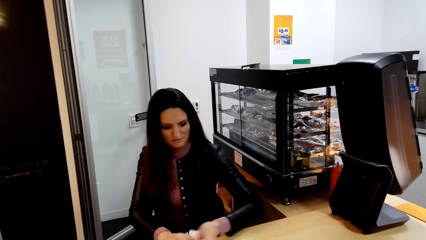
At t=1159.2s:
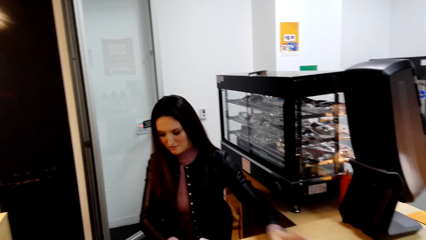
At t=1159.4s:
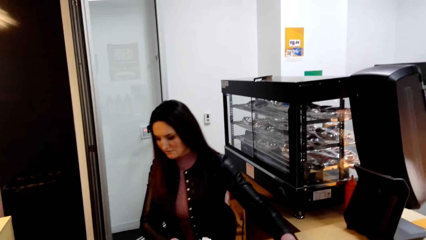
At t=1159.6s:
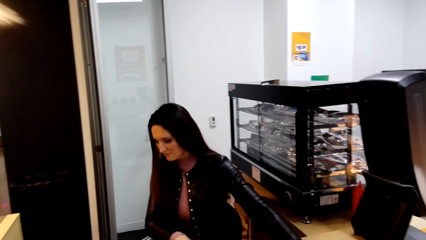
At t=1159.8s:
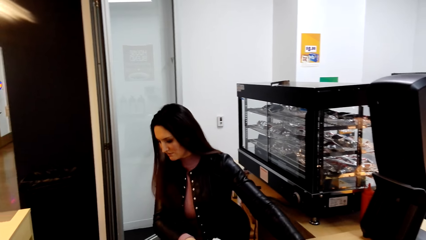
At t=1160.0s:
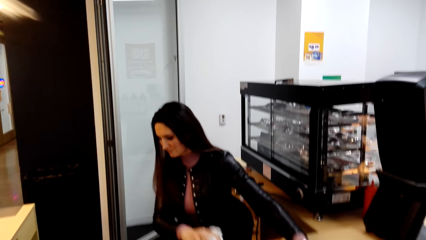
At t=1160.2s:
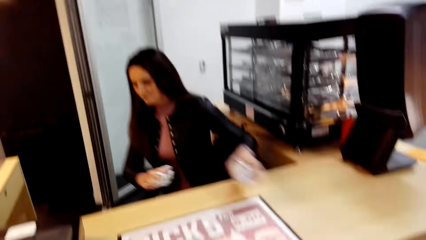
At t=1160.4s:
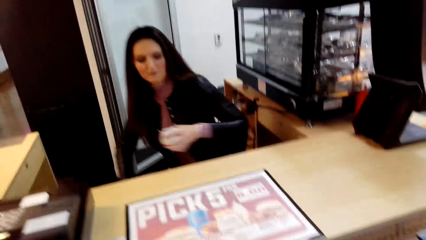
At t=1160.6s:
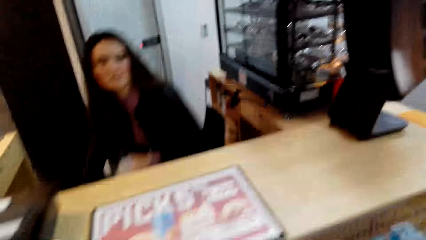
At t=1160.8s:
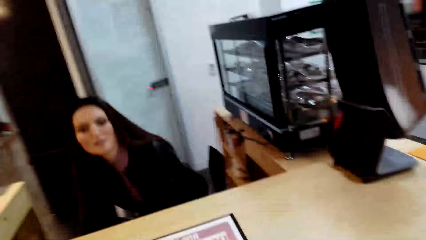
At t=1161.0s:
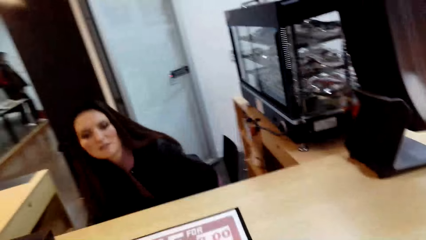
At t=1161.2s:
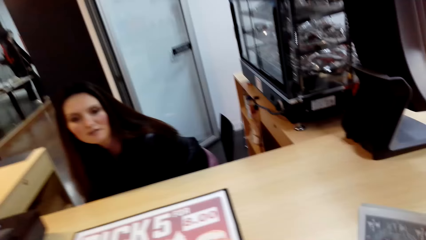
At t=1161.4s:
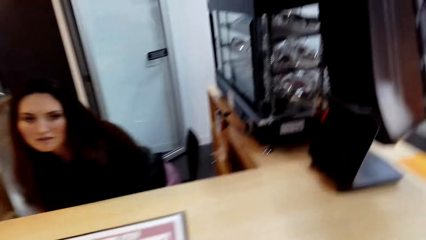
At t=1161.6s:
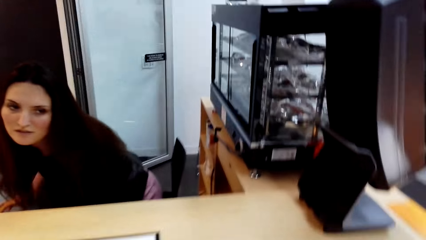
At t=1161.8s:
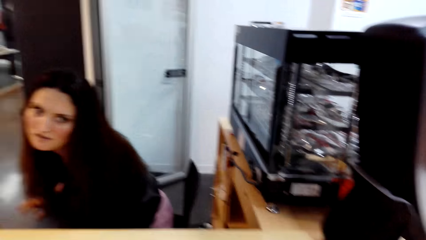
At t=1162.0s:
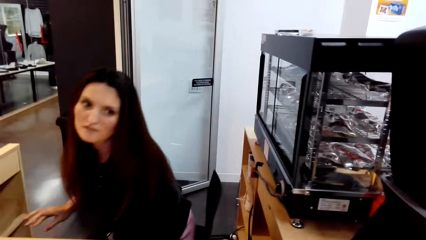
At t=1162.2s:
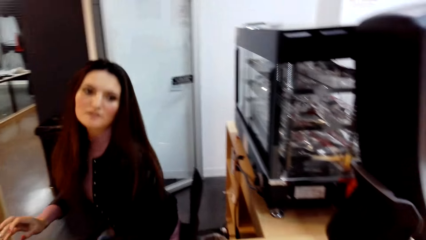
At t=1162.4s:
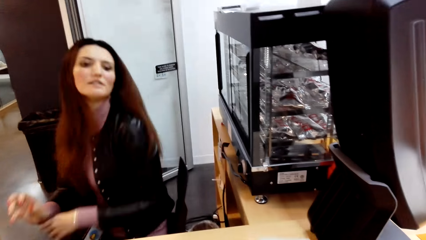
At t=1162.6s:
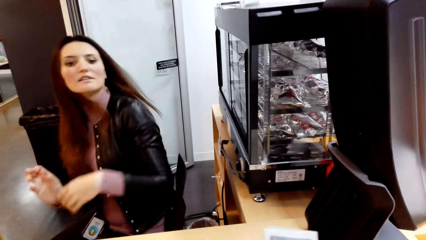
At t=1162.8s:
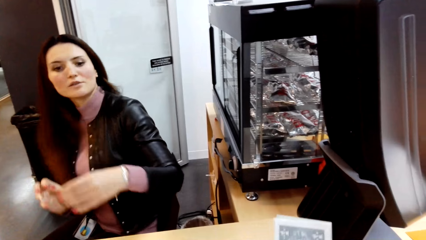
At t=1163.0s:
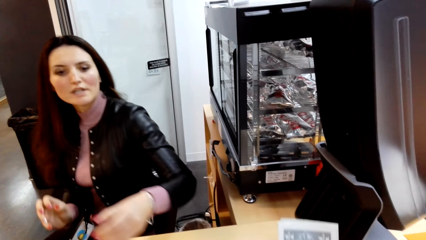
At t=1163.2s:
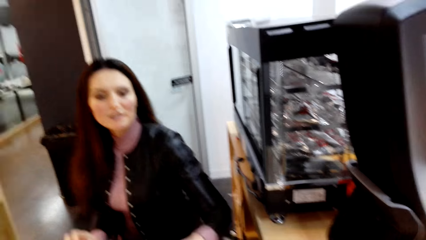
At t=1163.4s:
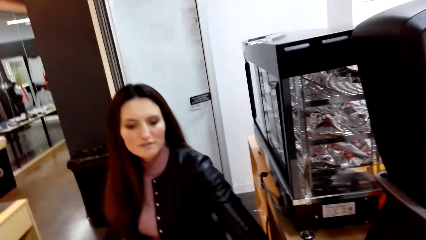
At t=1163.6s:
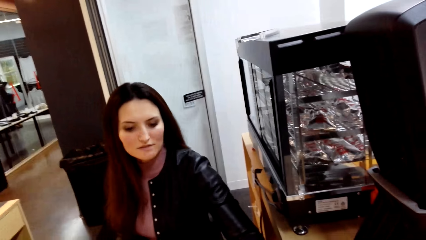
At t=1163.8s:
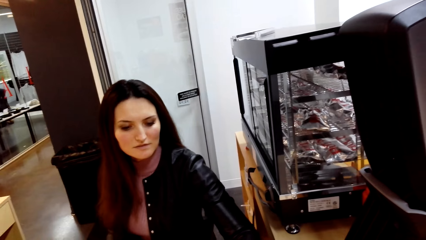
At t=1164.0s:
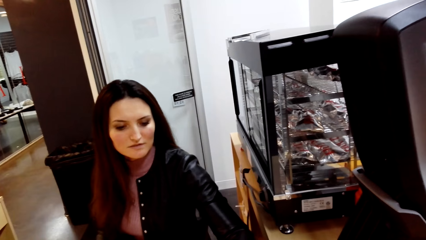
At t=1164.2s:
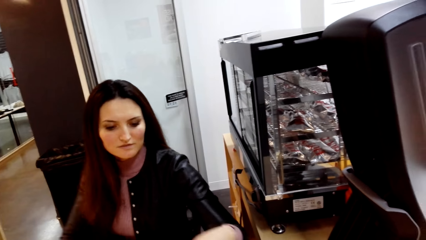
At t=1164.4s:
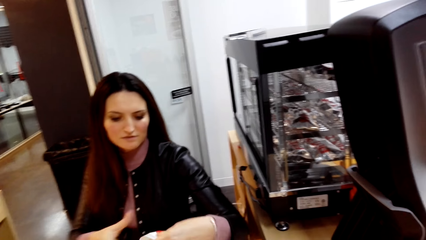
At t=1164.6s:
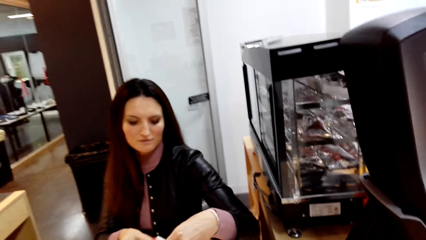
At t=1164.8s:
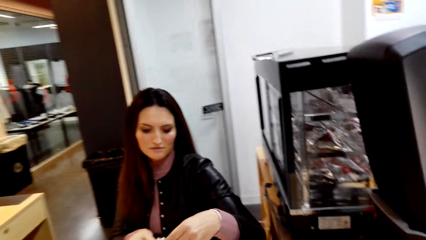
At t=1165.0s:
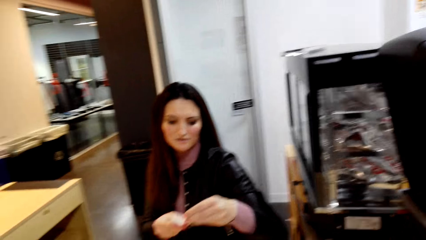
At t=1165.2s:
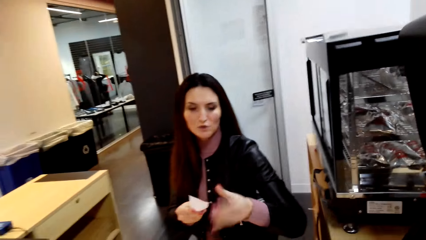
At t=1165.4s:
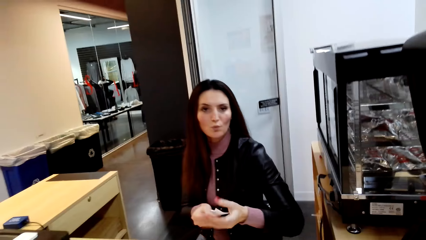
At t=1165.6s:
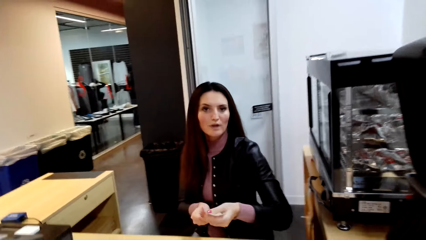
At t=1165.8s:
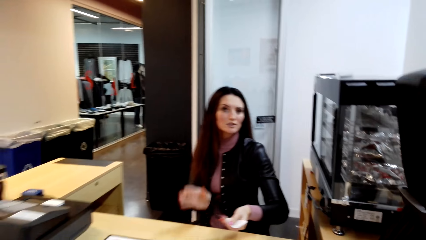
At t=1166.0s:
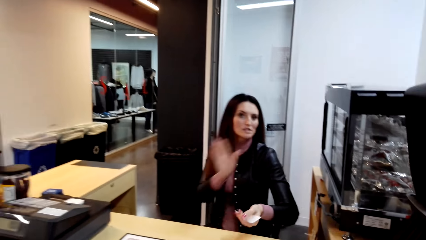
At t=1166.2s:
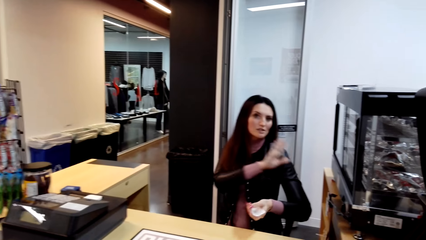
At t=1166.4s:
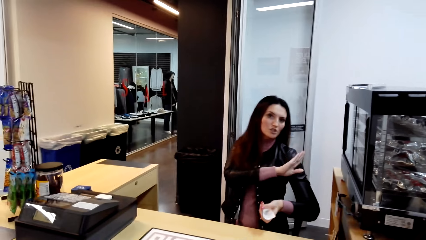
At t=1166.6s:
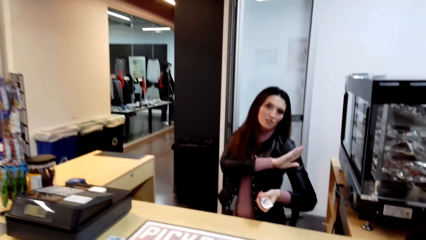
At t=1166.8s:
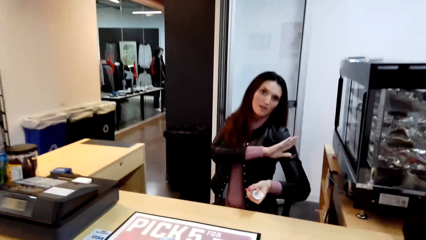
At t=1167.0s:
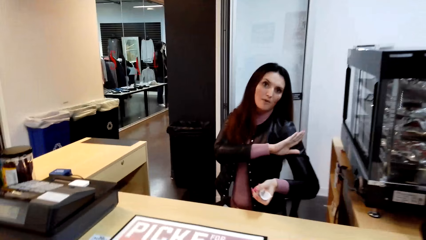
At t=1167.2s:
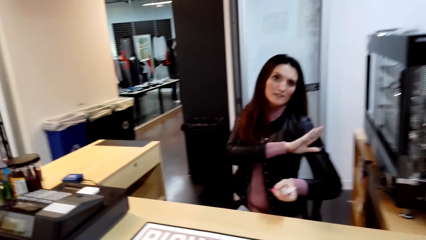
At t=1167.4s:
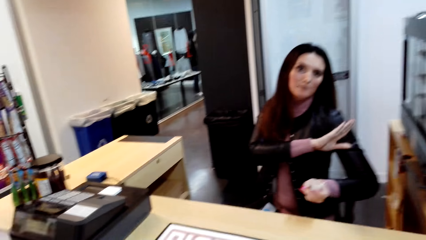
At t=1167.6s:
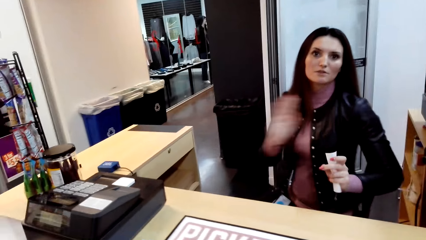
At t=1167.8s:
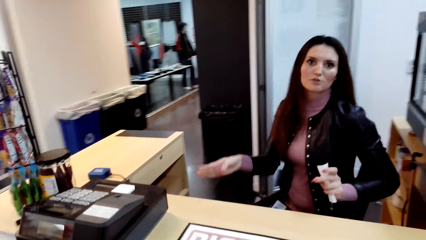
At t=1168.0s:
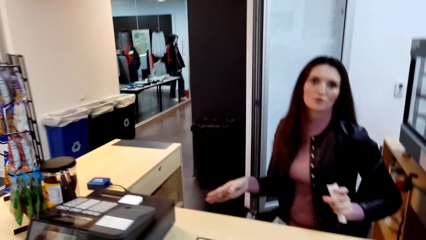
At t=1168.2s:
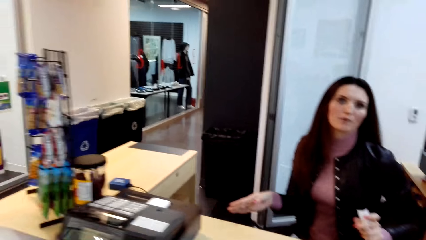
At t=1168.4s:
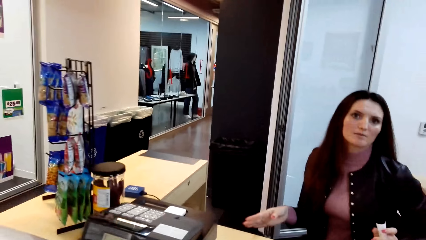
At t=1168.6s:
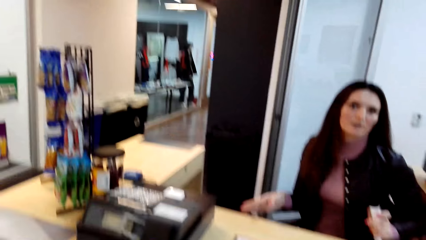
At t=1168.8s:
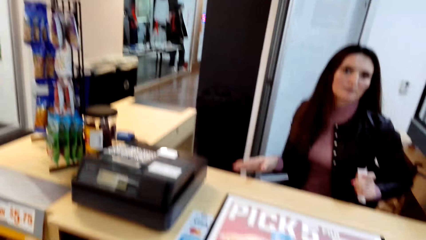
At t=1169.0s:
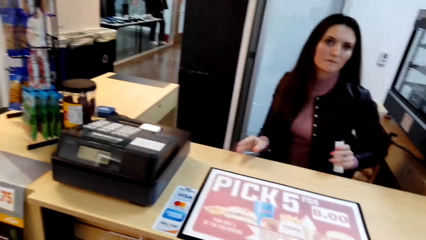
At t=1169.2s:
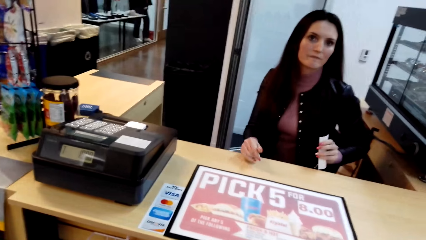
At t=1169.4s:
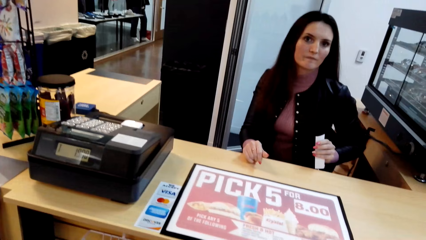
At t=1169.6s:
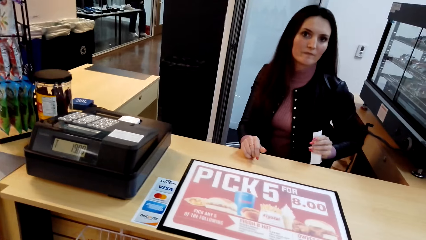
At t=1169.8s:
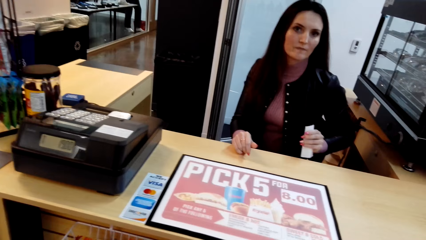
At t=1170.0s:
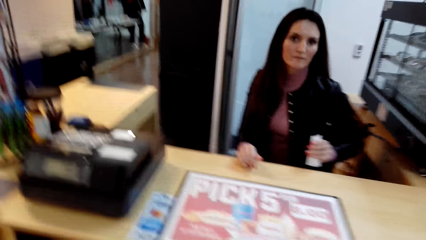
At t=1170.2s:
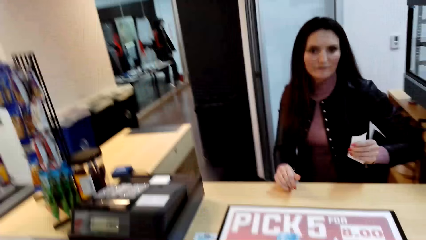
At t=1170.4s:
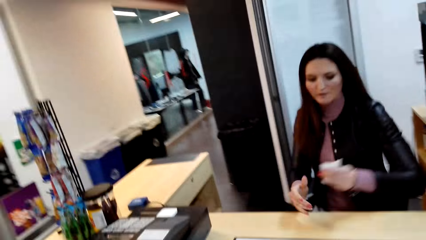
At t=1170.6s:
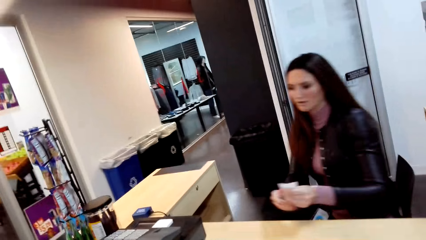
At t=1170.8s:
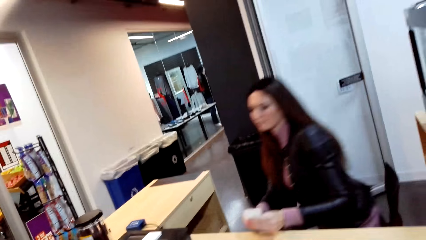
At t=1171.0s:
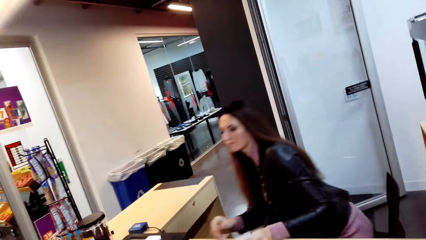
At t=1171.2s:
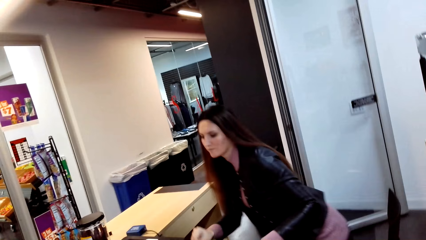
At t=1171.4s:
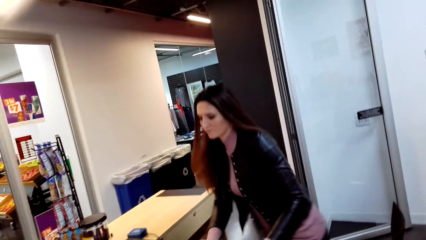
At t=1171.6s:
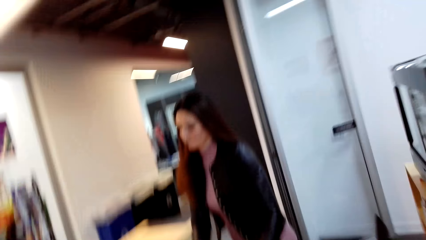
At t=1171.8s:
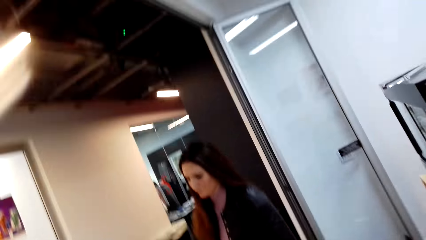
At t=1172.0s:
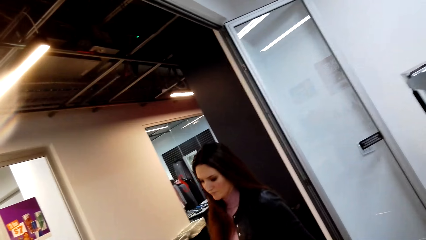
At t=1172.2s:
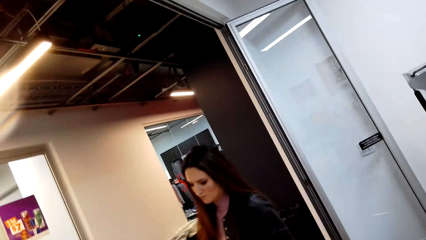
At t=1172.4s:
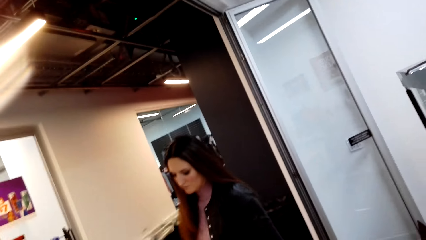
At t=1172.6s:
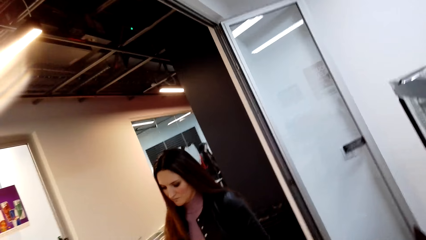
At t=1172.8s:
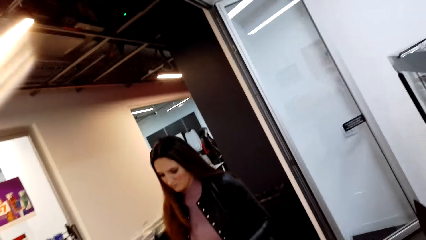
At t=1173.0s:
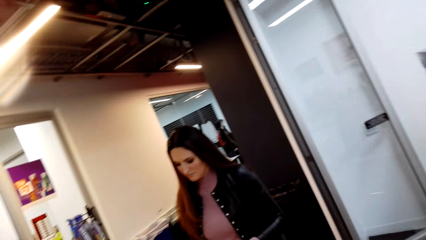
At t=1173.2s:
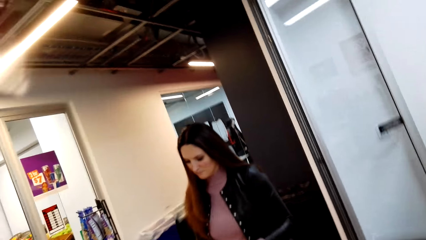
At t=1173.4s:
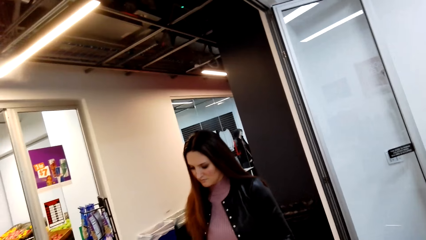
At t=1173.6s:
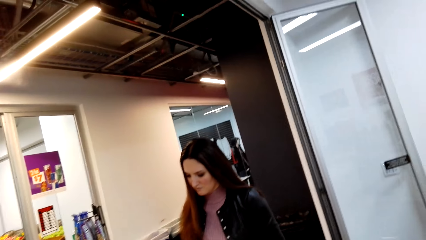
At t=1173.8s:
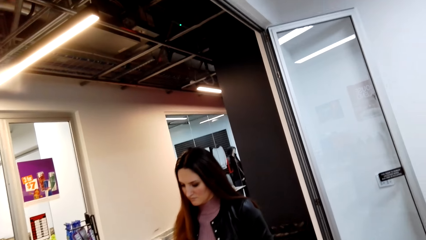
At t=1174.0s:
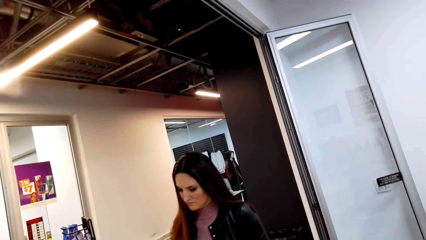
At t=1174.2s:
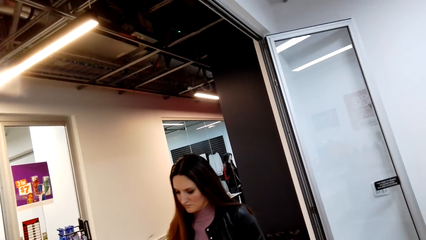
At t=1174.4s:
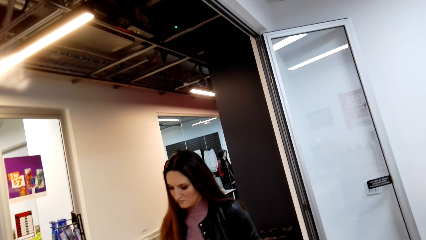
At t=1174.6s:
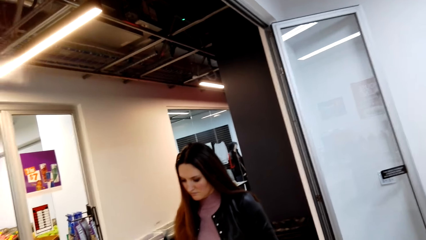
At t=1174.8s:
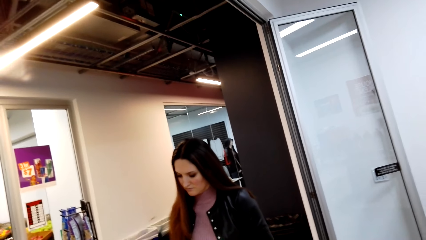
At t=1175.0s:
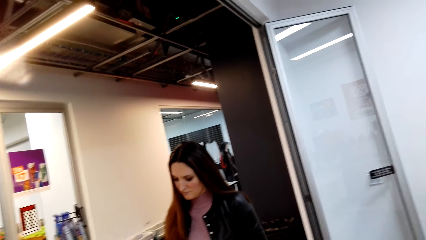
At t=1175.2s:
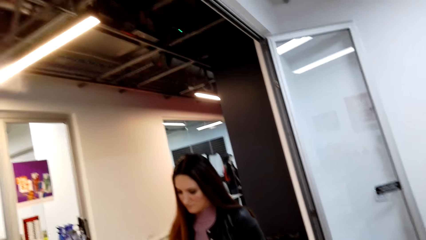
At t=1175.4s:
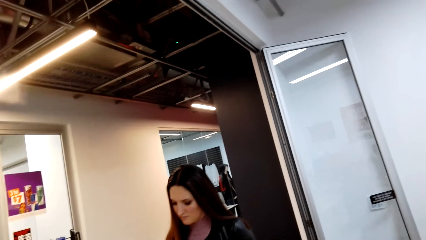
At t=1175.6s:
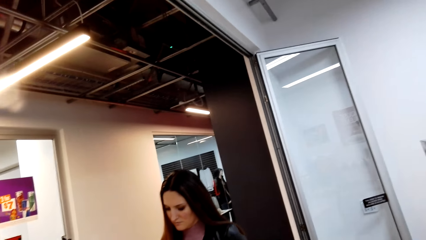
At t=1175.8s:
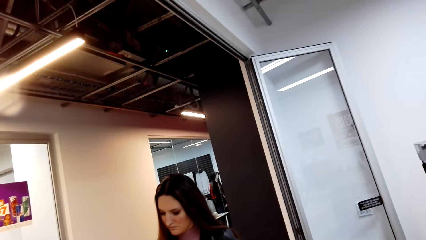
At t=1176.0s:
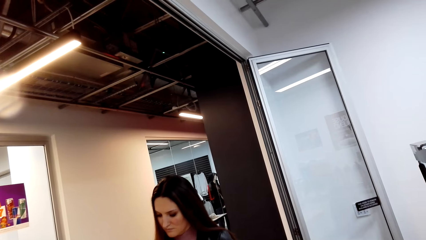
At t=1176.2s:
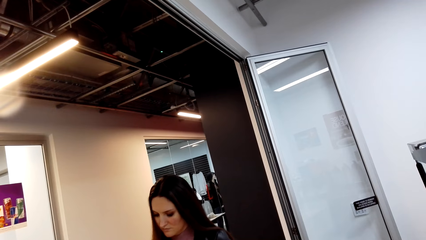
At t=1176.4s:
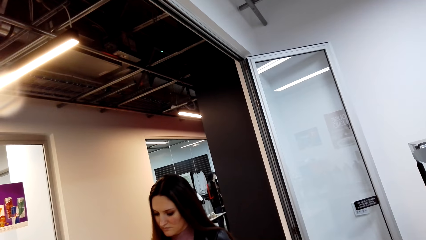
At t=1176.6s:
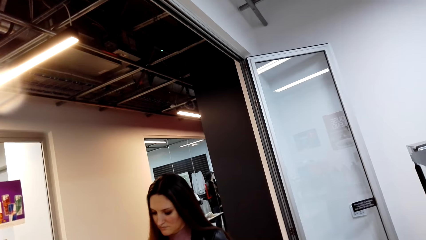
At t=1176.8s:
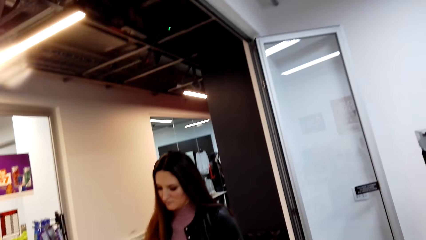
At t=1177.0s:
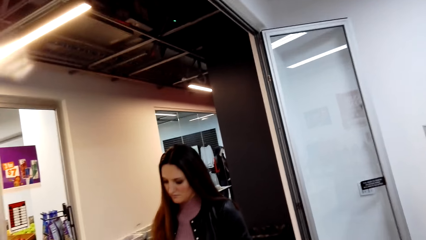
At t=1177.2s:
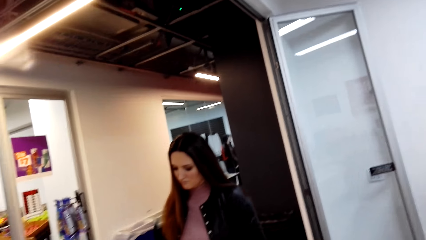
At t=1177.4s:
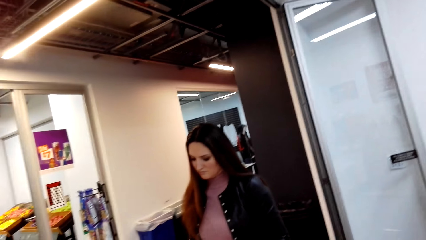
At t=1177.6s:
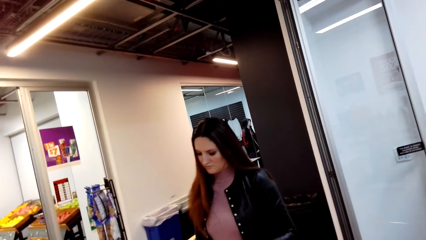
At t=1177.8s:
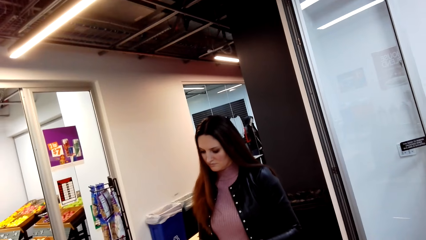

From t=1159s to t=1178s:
The person puts something under the counter. The person picks the receipt from the camera wearer. The person holds the receipt in her hand. The person moves her hand. The person stands up from the seat behind the counter and presses the cash register with her fingers.
